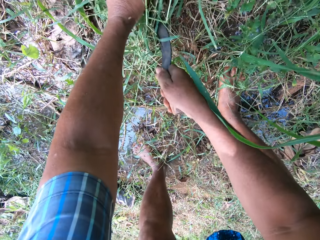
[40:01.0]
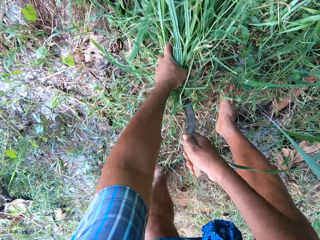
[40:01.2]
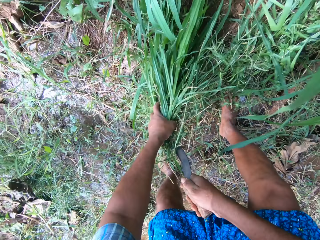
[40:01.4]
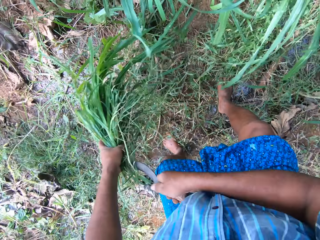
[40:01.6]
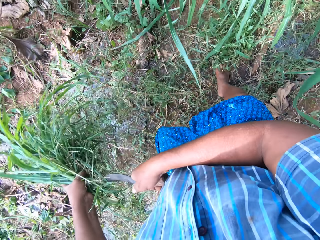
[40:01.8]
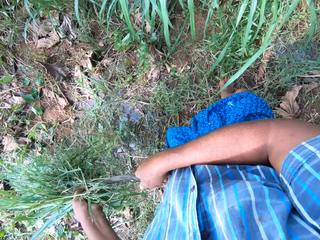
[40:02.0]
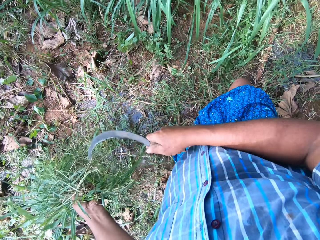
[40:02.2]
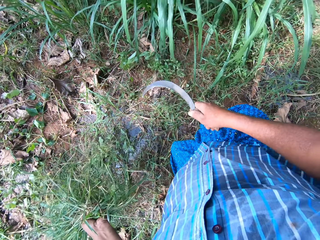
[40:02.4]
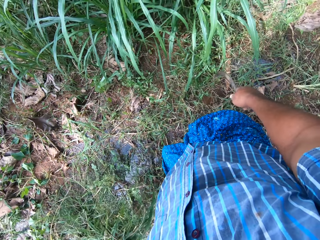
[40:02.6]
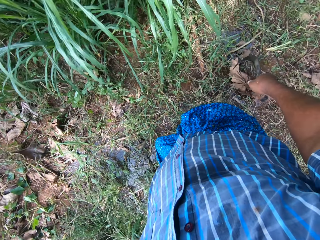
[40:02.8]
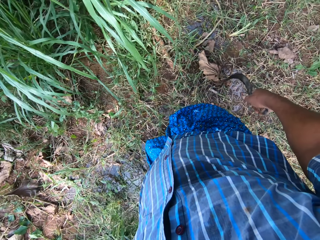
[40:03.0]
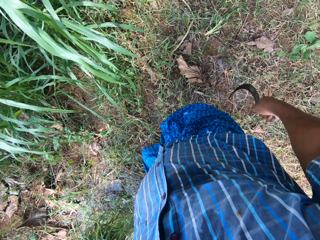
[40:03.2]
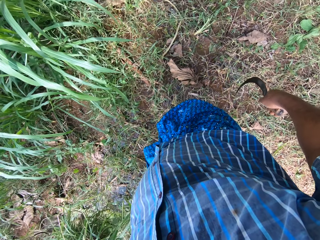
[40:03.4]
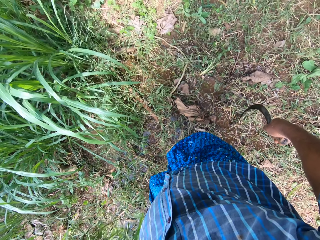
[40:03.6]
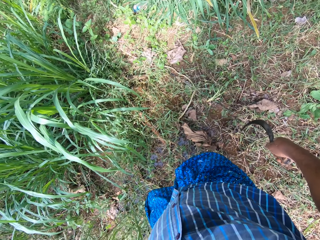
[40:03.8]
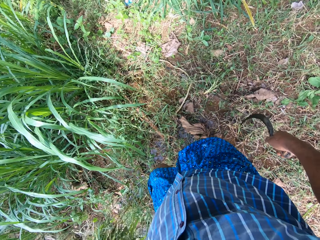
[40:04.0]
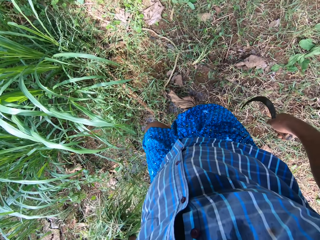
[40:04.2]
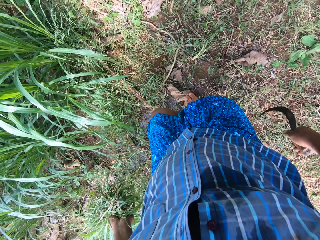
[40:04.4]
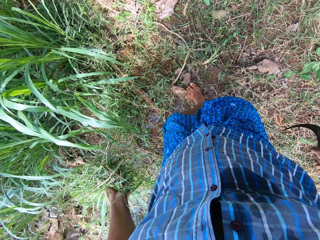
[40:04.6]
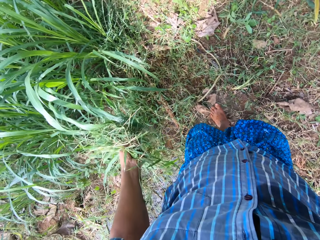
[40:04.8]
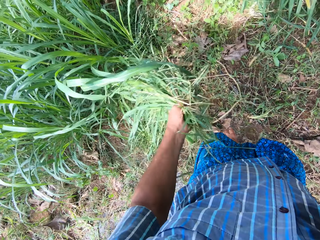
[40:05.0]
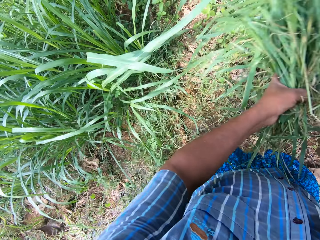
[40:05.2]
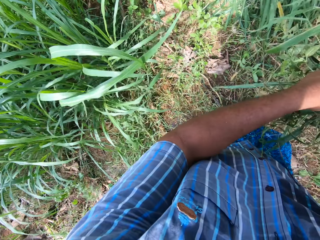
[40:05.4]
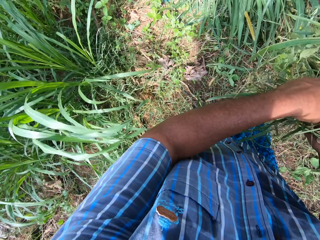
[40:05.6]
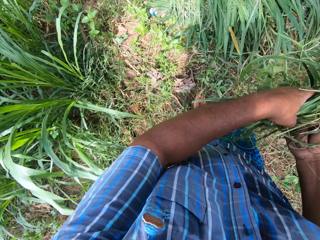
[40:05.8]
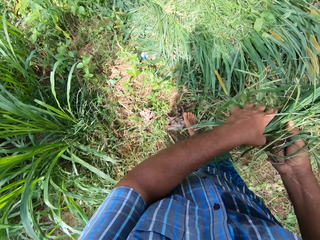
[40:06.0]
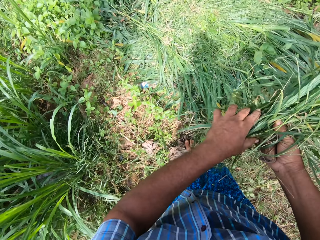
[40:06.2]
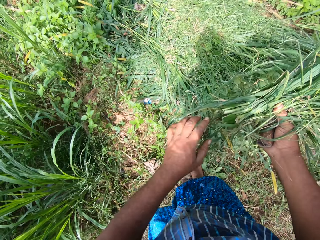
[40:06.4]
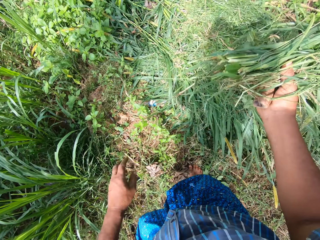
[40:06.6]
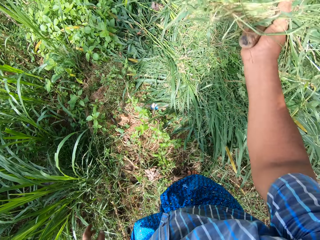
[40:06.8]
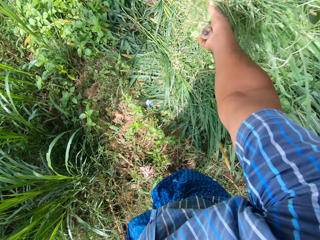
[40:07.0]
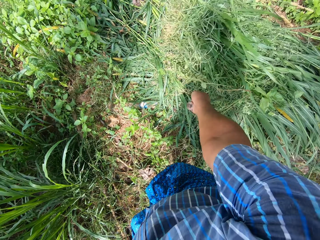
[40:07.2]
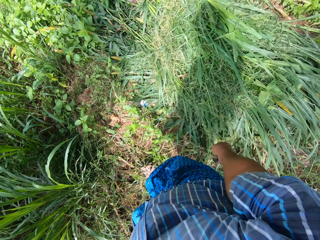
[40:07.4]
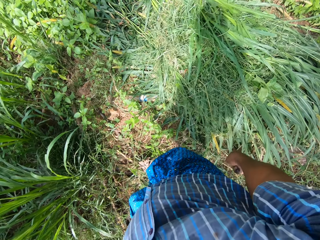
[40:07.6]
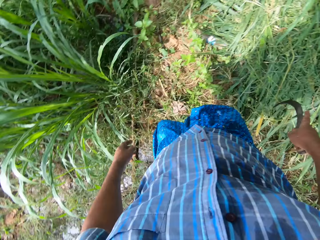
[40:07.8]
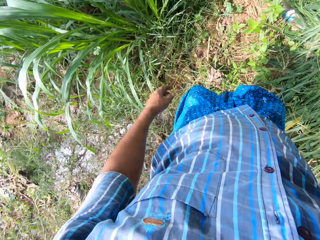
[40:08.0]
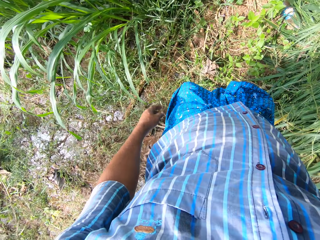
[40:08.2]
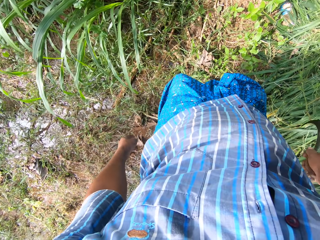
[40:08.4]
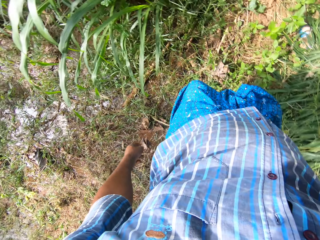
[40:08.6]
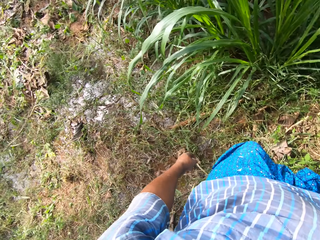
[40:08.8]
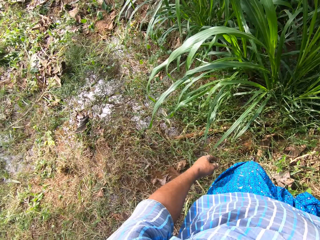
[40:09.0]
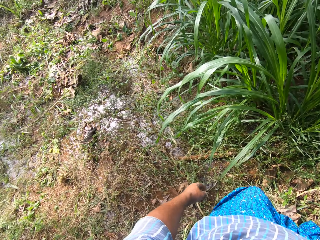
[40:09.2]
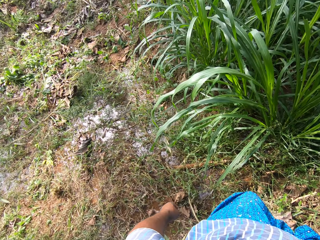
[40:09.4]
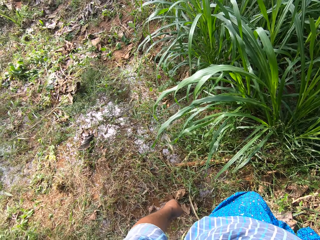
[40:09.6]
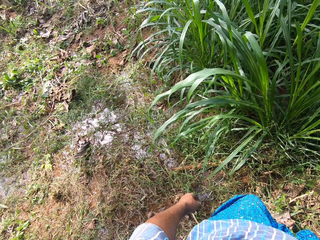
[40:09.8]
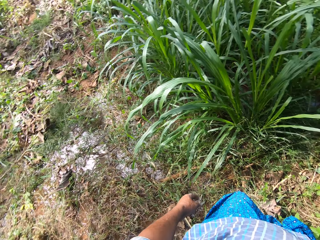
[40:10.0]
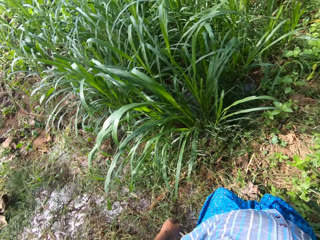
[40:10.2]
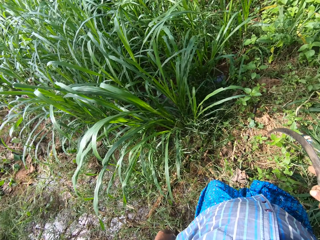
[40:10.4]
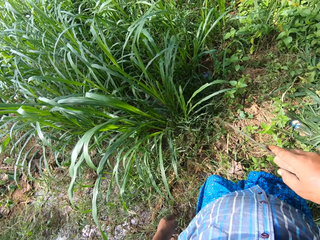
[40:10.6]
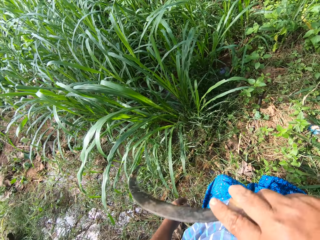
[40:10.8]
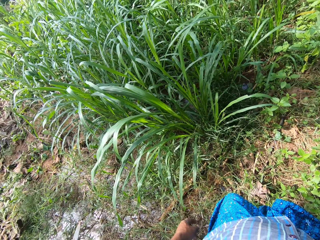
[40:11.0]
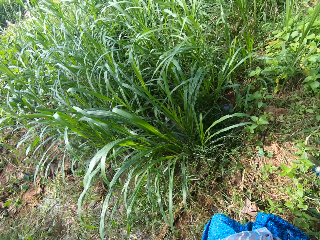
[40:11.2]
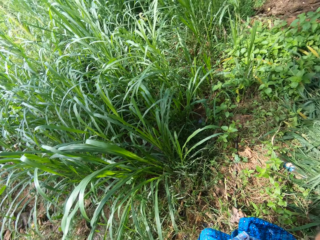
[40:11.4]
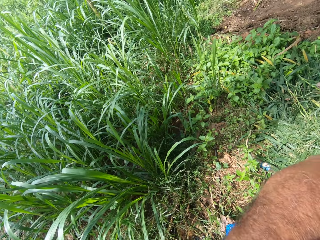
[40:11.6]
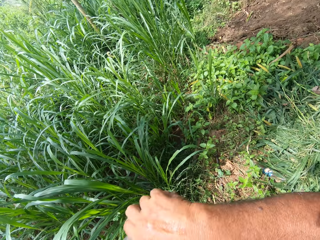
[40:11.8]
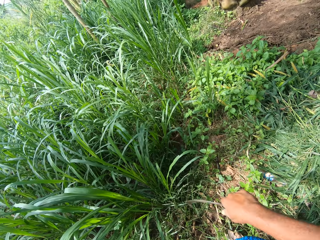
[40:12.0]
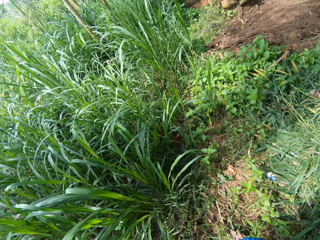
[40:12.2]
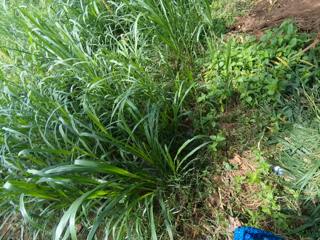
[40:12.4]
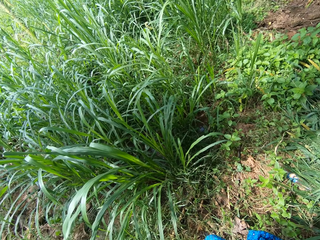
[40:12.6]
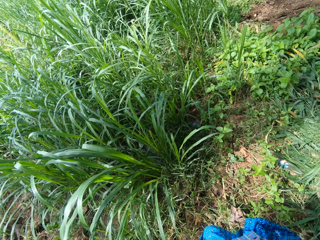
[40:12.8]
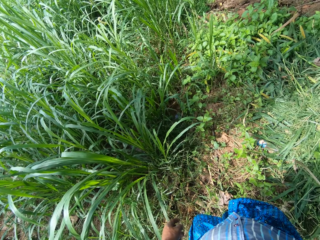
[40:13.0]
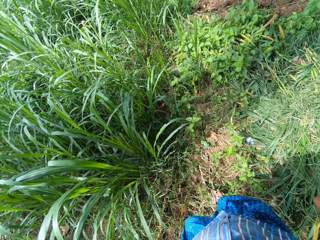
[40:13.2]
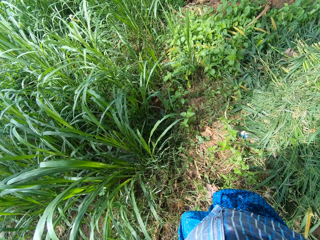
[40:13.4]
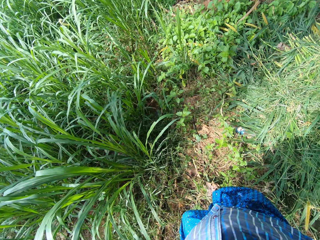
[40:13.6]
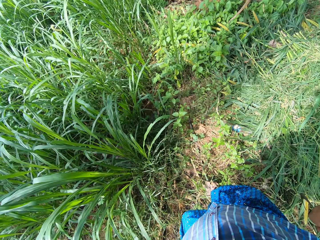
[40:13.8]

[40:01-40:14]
The camera wearer holds the grass. He passes the grasses to his right hand. He drops the grasses on the pile of grasses on the ground. He wipes his face with his right hand.

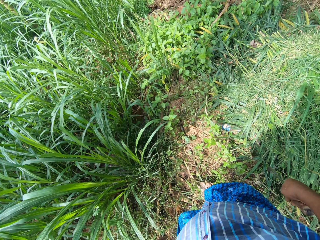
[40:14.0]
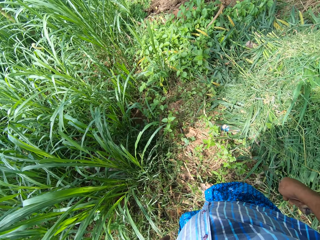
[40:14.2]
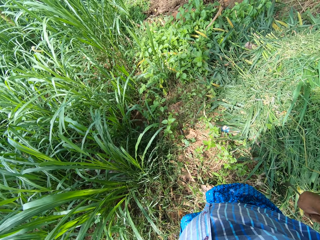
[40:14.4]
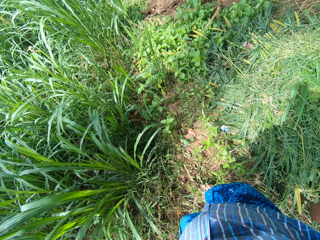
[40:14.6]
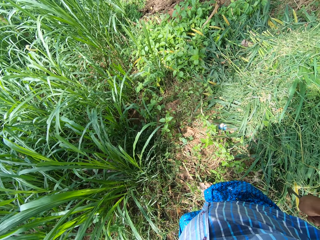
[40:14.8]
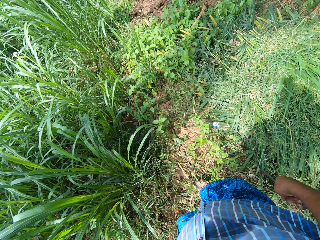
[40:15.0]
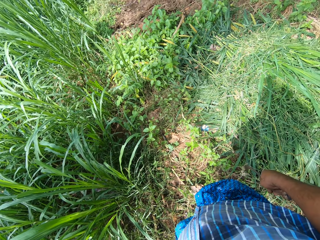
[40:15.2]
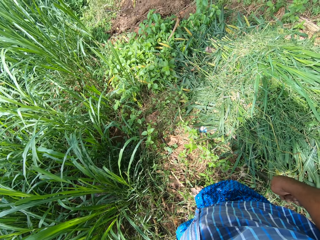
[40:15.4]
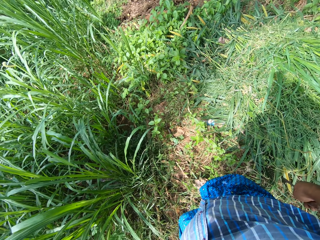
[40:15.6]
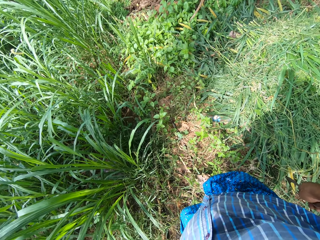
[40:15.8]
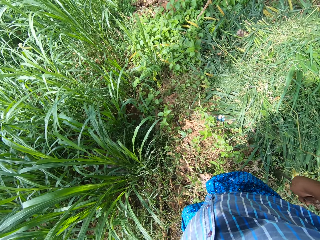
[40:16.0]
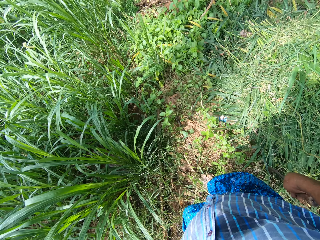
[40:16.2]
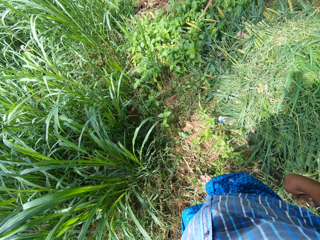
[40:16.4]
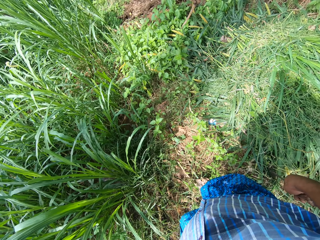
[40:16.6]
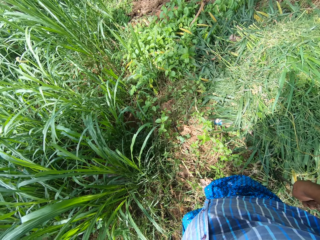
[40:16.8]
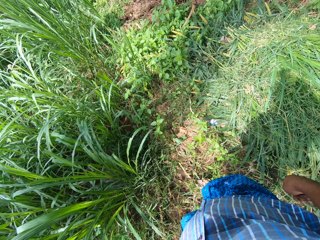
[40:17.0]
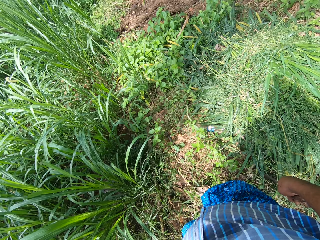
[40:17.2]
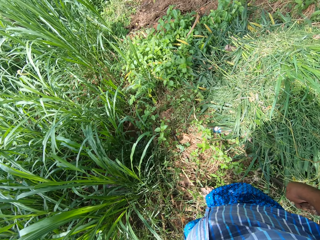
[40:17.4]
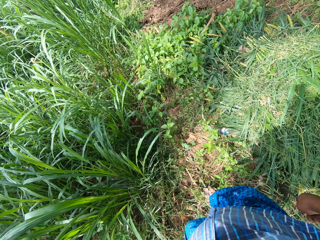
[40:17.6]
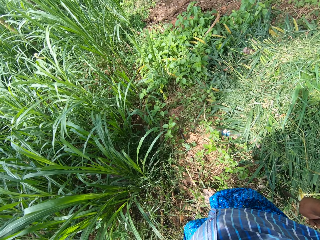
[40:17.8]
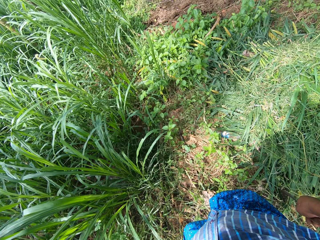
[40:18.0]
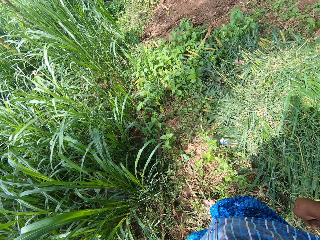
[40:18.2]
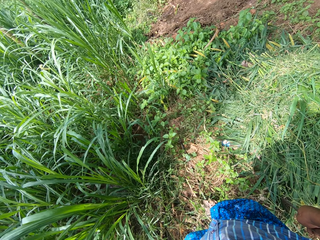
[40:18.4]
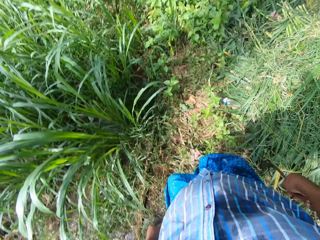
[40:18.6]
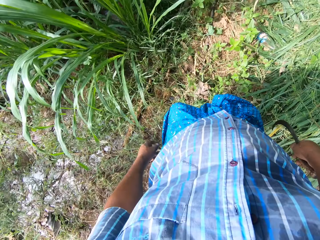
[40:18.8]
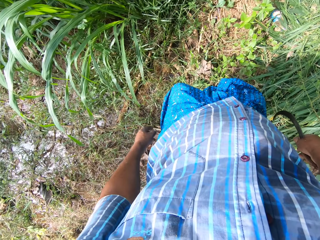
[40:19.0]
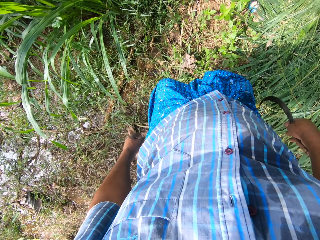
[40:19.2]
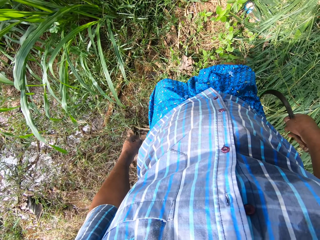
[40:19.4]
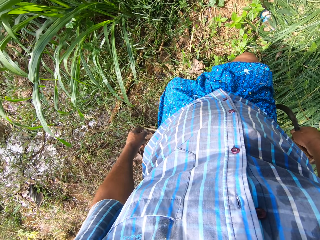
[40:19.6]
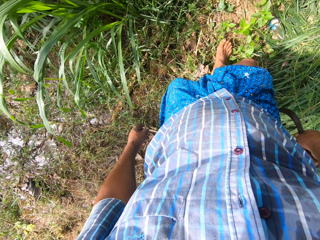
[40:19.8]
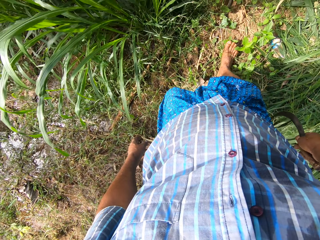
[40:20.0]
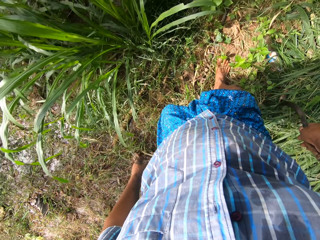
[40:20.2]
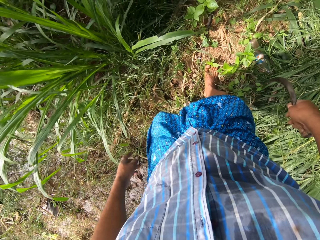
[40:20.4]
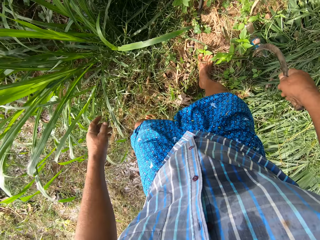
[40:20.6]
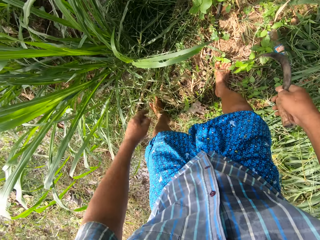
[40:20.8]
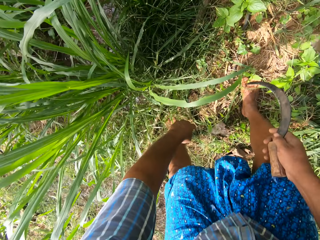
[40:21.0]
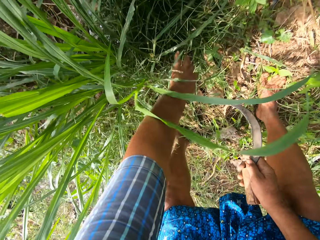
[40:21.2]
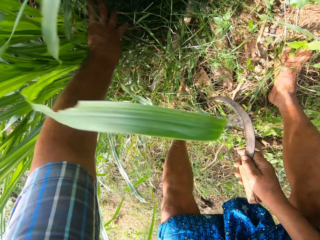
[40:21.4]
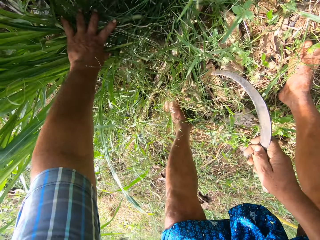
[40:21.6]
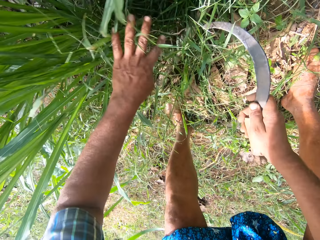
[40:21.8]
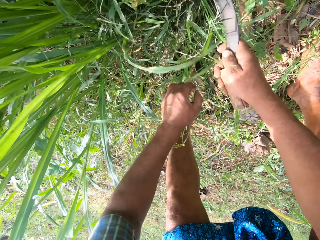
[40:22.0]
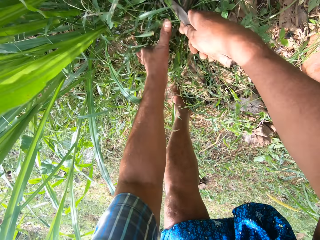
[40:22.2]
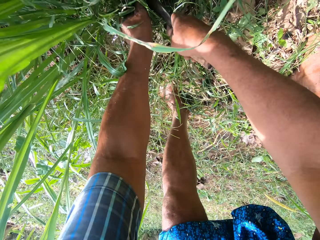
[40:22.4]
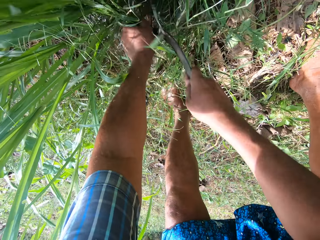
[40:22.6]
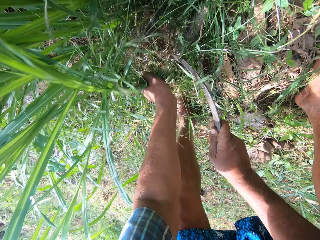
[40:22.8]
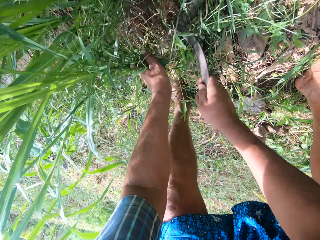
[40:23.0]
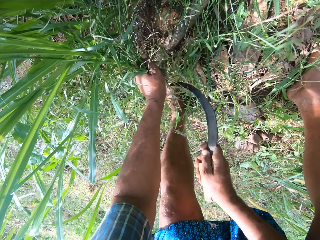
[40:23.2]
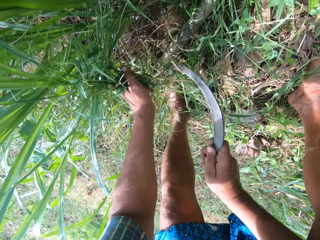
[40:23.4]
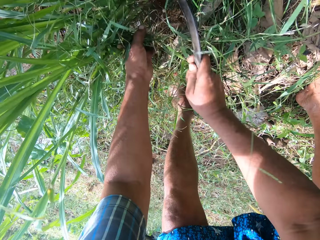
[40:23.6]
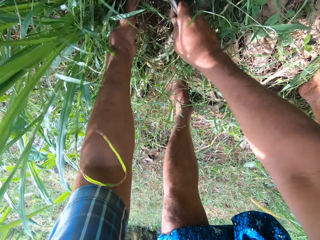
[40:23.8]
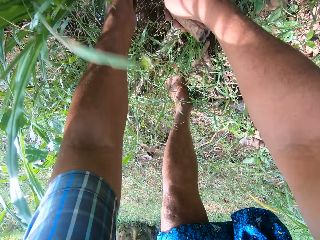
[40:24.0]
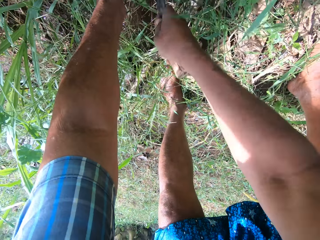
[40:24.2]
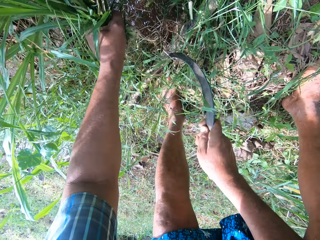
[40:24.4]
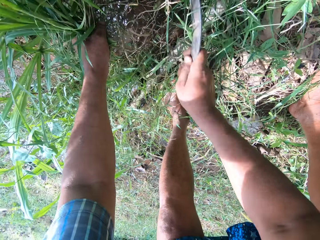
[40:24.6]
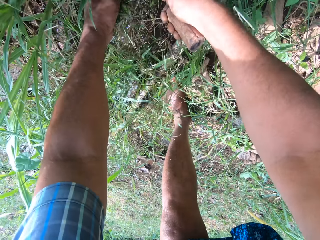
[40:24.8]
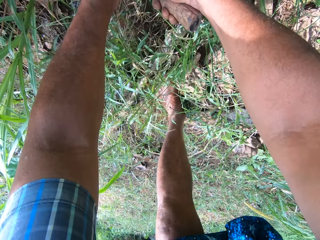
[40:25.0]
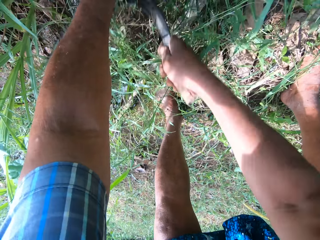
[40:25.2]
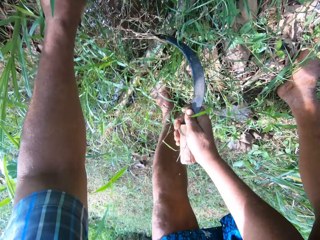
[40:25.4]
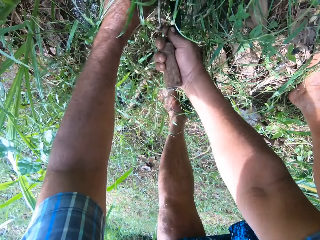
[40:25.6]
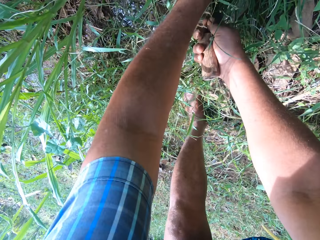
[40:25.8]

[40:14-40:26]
The camera wearer stands near the grass. He walks towards the grass. He pushes aside some grasses with his left hand. He touches the grass. He weeds the grasses with the knife.
